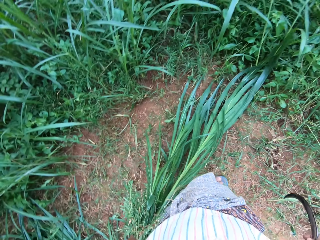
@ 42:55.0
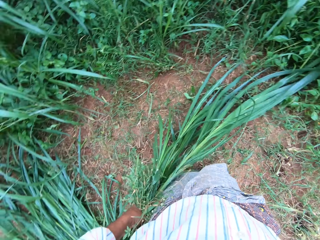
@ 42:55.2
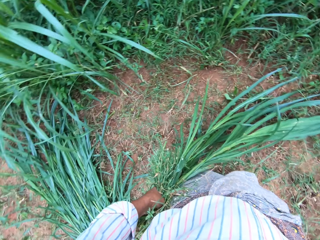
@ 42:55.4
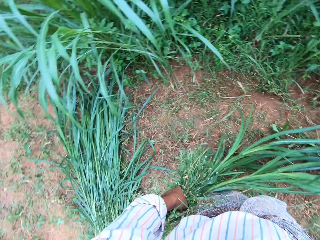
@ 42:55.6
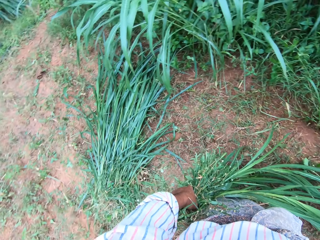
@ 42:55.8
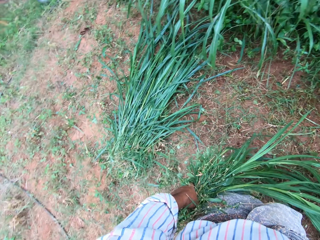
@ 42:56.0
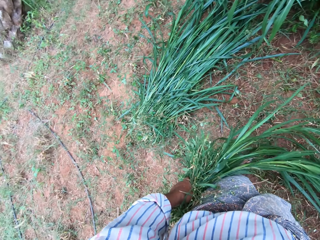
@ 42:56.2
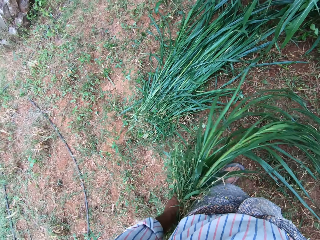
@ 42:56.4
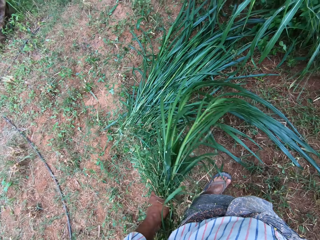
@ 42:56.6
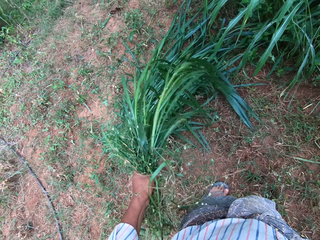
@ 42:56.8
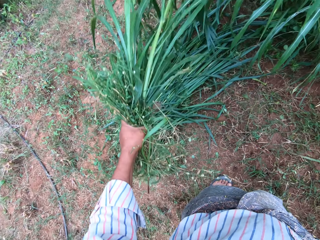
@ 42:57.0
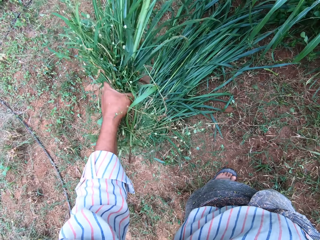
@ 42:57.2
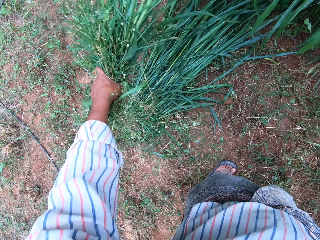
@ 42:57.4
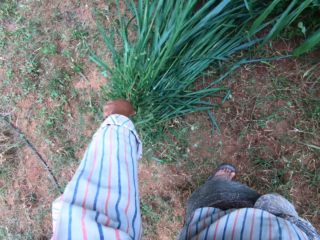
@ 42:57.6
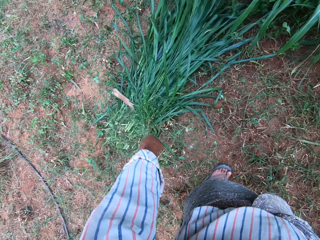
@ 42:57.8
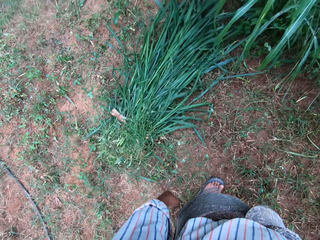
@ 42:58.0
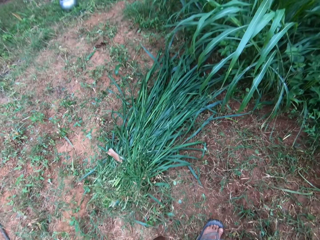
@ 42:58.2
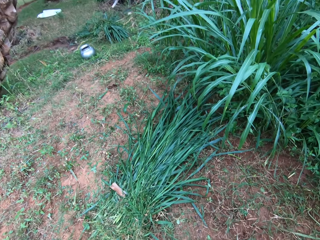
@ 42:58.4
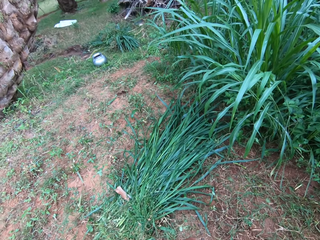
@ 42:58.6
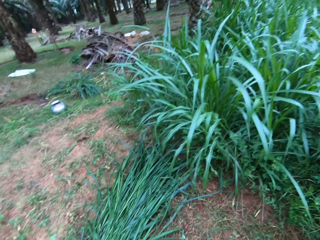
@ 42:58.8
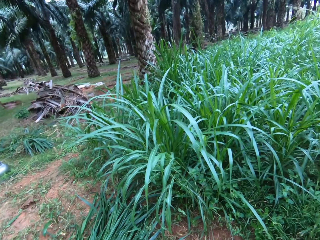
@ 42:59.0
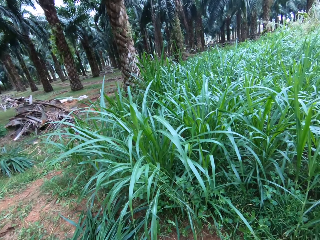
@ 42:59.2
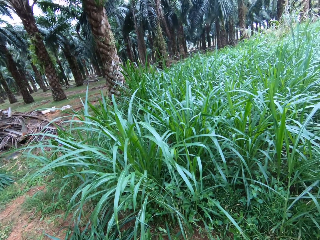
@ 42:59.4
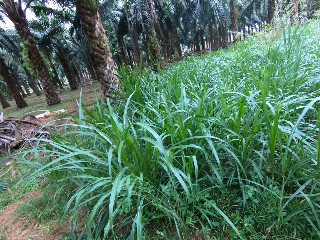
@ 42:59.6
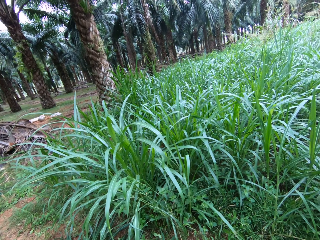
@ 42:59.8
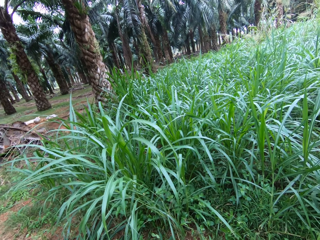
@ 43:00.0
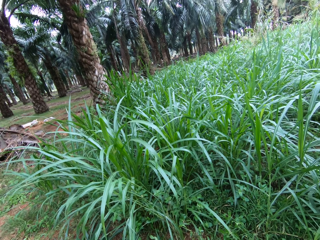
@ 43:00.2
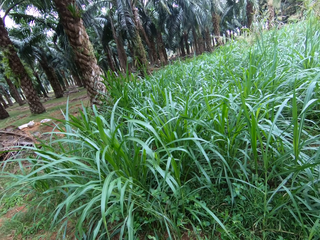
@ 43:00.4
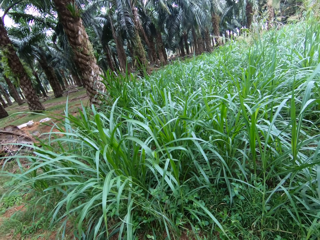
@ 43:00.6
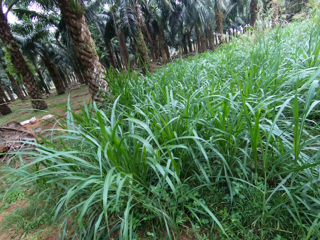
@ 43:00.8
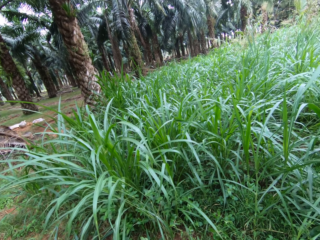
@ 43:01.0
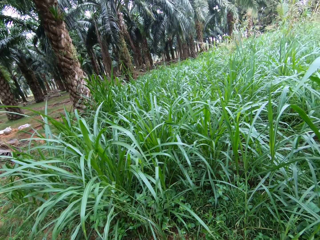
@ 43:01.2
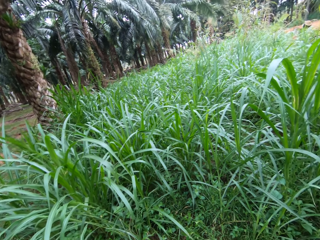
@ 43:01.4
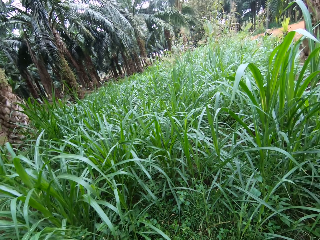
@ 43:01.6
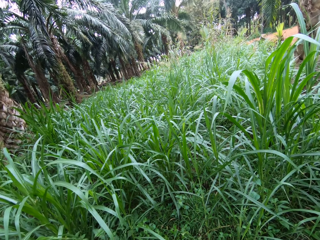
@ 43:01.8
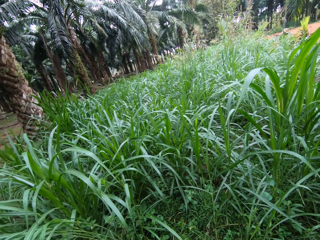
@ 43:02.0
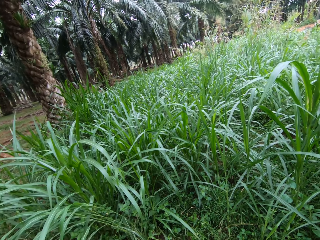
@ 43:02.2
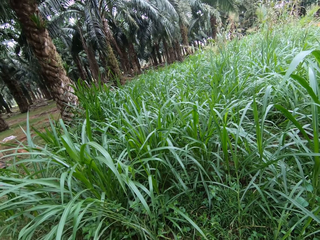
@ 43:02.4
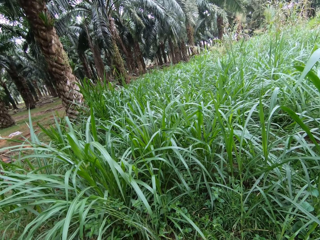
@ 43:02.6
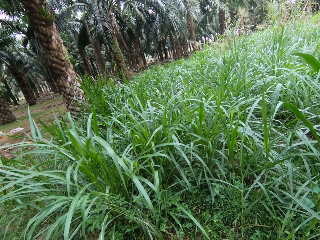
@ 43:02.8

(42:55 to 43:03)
The camera wearer turns the other direction. He drops the grasses on the floor with his left hand.

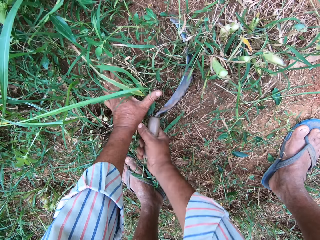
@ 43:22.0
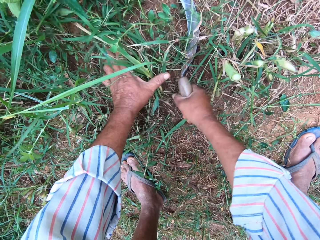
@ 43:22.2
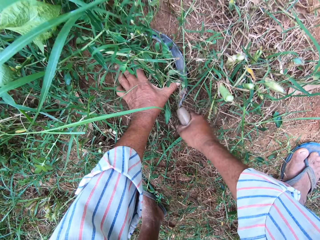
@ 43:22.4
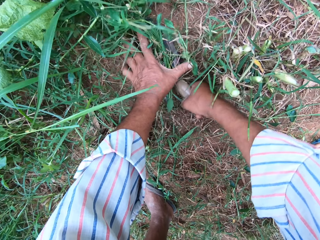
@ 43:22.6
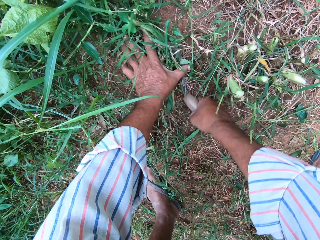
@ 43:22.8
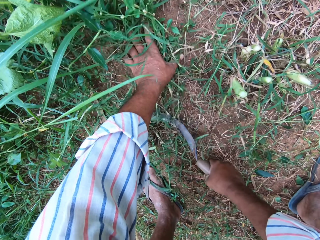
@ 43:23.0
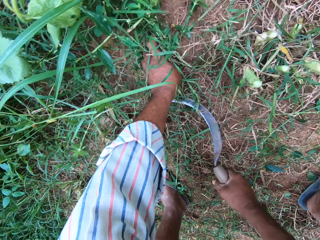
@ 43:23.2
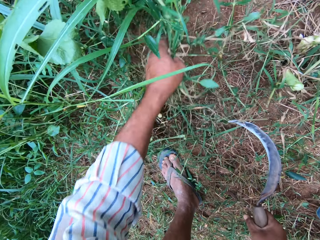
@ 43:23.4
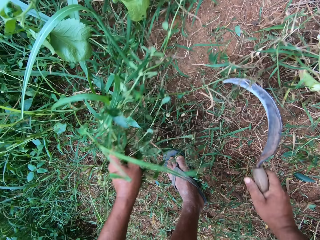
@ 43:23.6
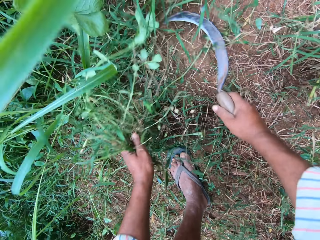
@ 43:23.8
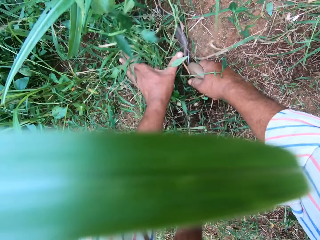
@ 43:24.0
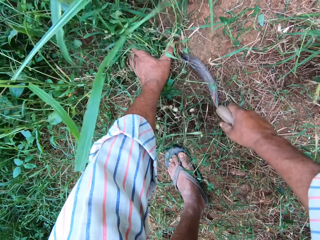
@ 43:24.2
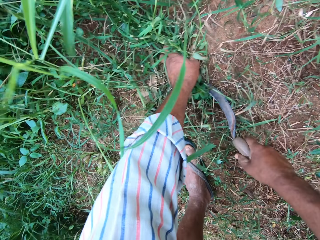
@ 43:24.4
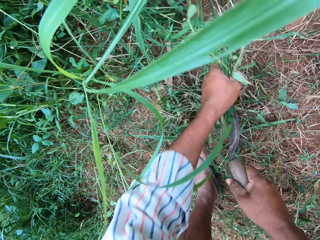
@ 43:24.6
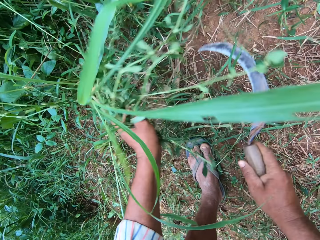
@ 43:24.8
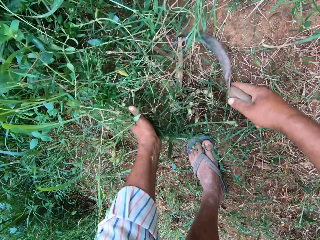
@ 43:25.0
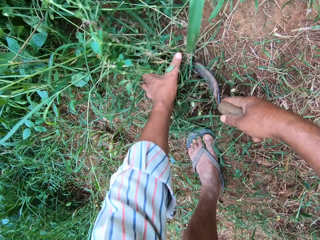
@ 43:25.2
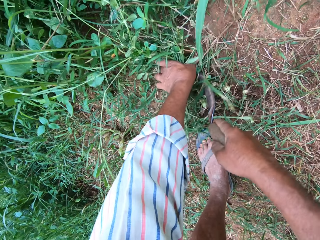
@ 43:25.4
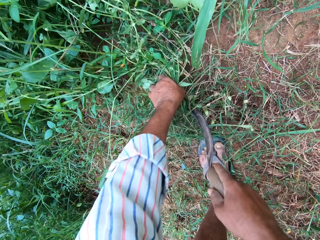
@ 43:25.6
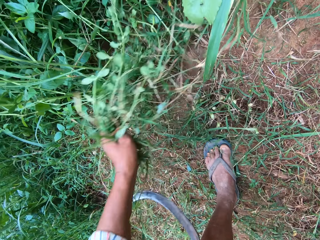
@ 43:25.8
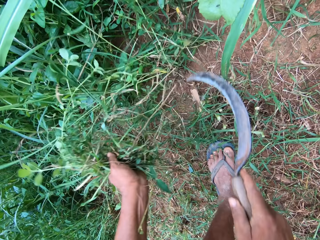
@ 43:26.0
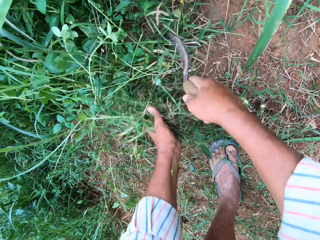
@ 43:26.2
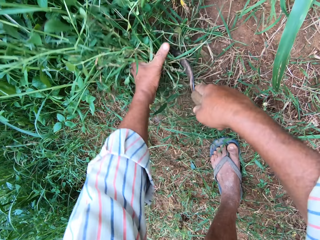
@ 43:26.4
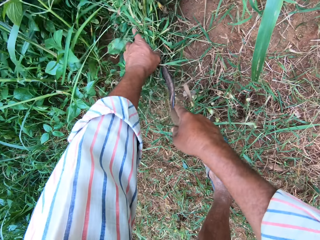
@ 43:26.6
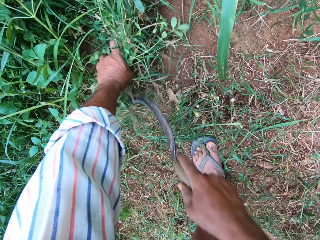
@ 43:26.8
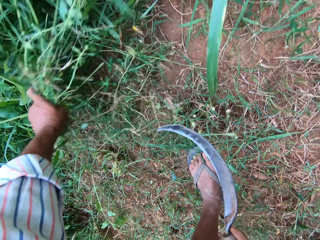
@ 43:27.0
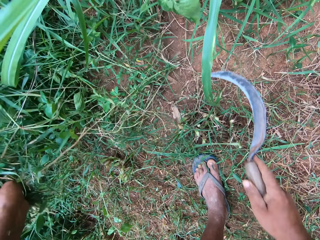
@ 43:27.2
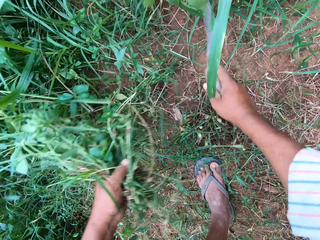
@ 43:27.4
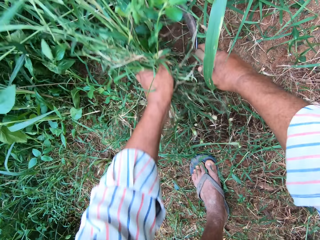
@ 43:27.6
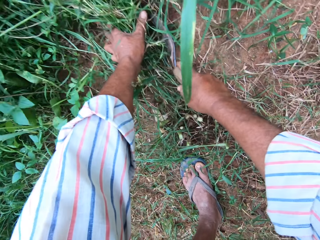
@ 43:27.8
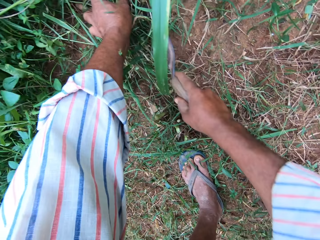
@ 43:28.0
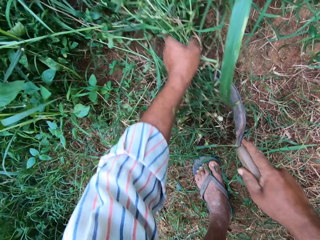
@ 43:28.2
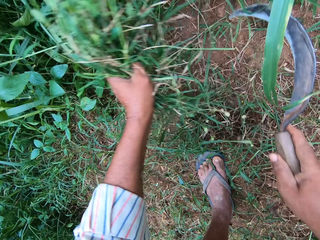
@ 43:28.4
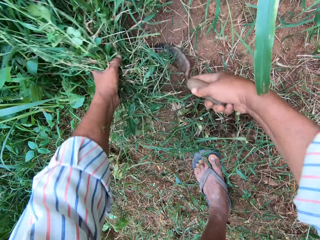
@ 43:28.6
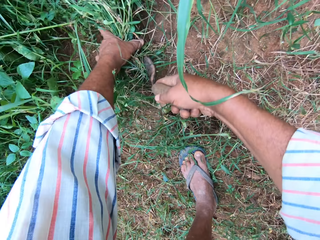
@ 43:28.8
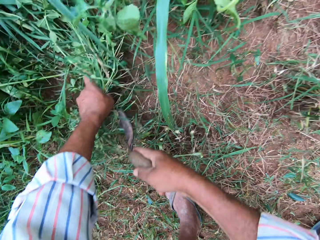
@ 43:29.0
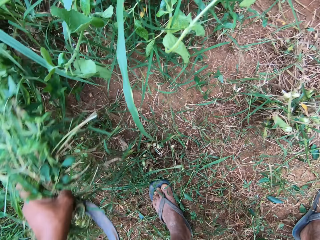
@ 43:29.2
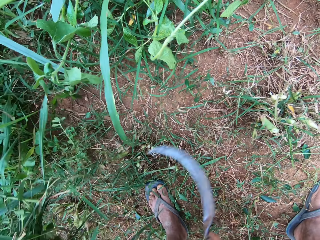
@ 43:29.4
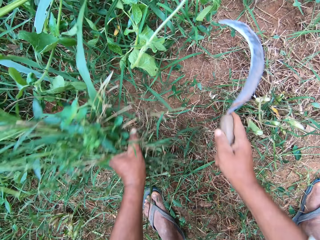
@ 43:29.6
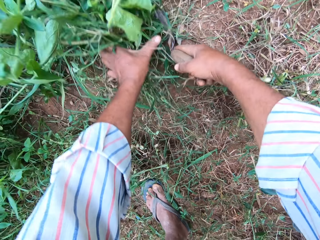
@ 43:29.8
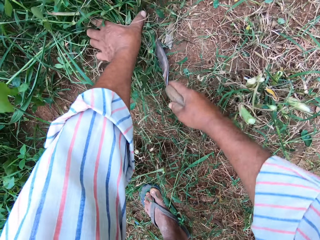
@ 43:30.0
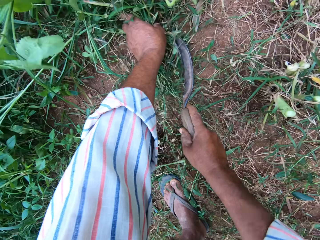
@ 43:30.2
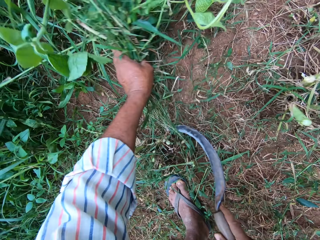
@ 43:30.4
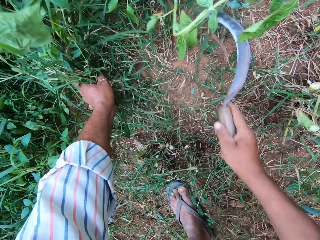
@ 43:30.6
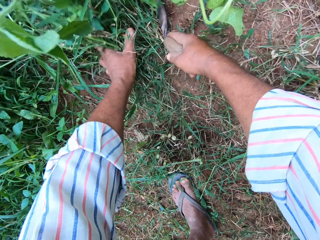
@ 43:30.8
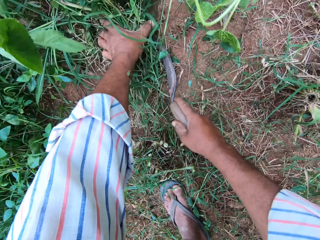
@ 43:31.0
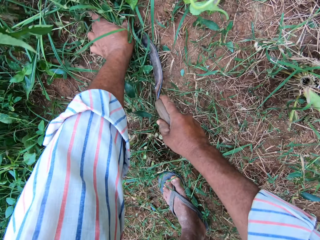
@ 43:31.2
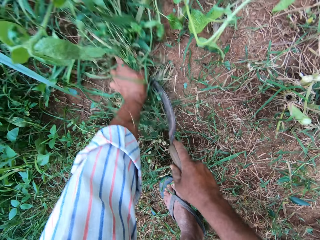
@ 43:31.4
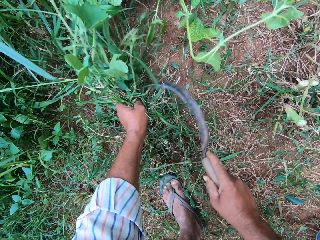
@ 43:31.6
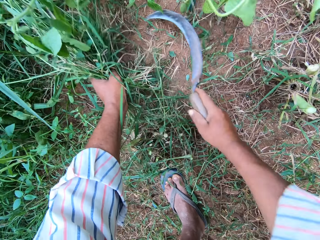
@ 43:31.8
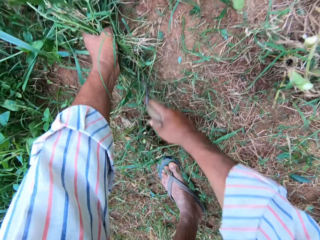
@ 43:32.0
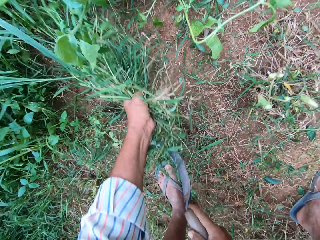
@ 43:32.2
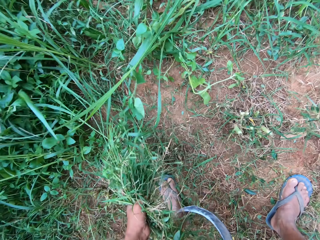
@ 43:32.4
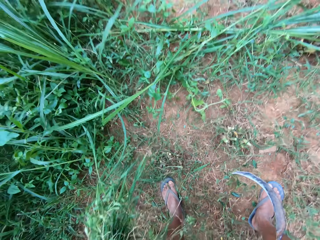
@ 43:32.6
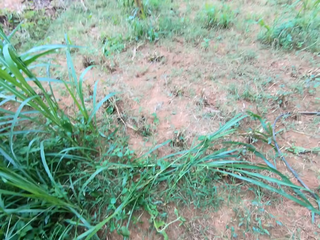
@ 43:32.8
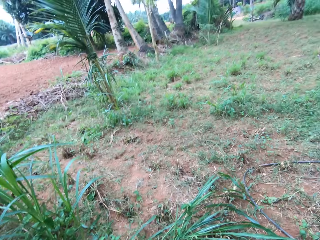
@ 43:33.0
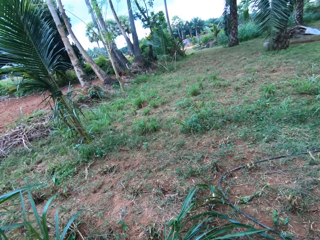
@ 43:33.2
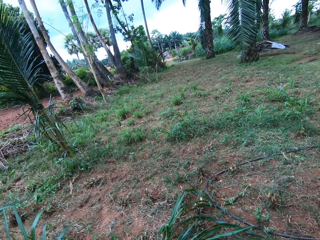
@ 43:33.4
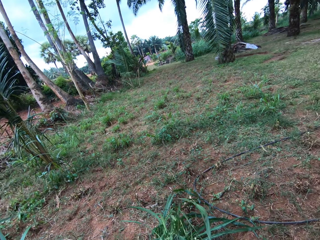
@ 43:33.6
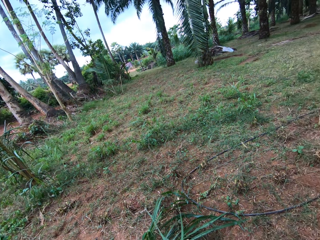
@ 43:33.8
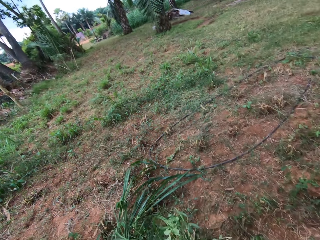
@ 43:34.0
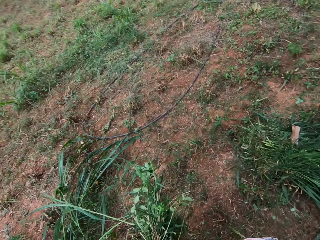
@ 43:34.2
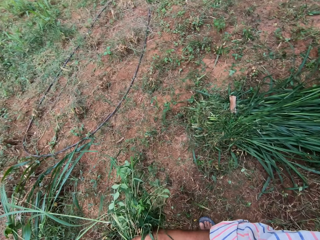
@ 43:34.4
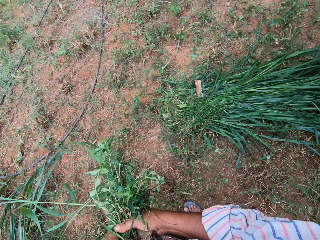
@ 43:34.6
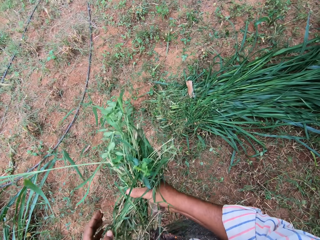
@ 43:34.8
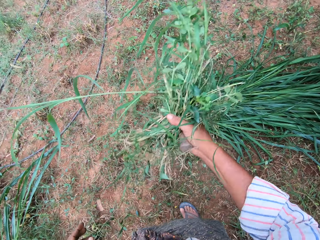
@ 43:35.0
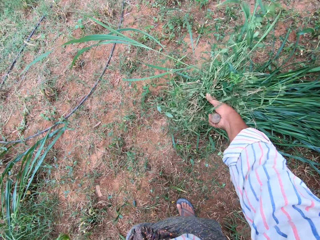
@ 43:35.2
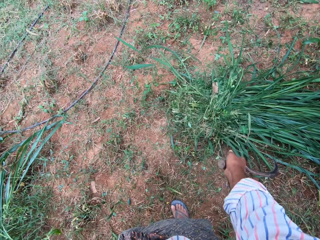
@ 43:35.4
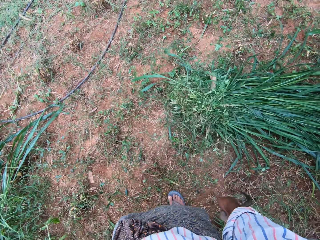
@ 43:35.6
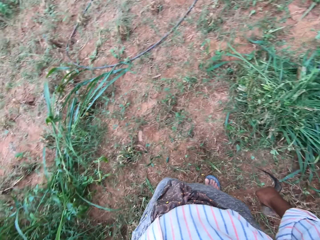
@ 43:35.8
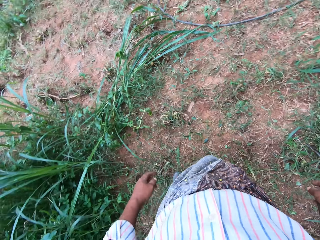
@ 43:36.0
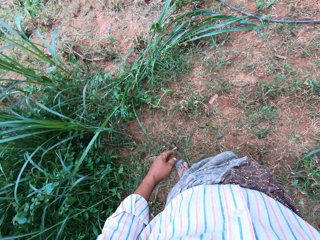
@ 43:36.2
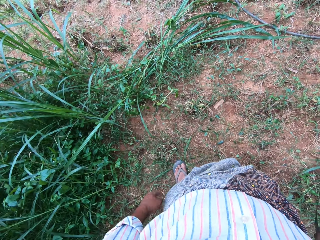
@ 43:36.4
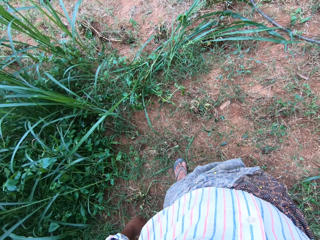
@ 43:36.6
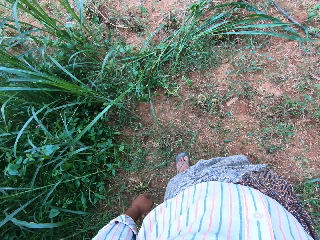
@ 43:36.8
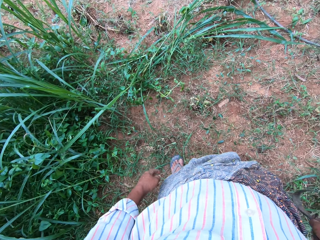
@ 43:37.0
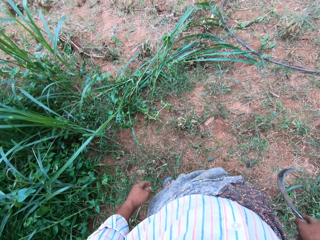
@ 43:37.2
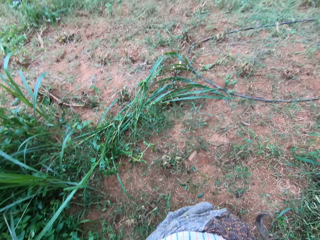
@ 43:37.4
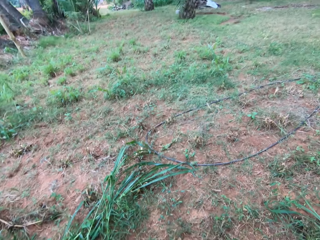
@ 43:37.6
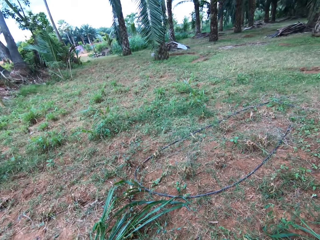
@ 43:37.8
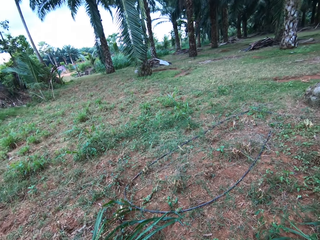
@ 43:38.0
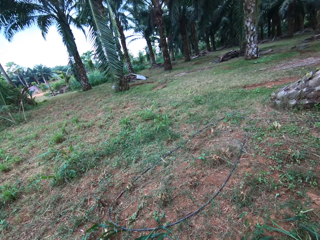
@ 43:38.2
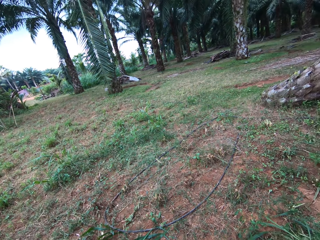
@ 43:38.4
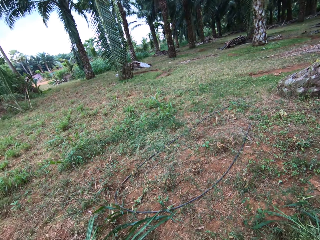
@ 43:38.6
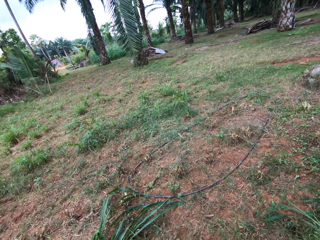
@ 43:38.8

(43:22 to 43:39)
The camera wearer cuts the grass. He puts a sickle on the grass, cuts the grass and holds the grass. He cuts the grass and holds the grass. He puts the sickle on the grass, cuts the grass and holds the grass. He puts the sickle on the grass, cuts the grass and holds the grass. He cuts the grass and holds the grass. He puts the sickle on the grass, cuts the grass and holds the grass. He puts the sickle on the grass, cuts the grass and holds the grass. He puts the sickle on the grass, cuts the grass and holds the grass. He stops cutting the grasses. He stands up. He turns the other side. He holds the grass with the other hand. He drops the grasses on the floor with his right hand. He turns to the other side.
